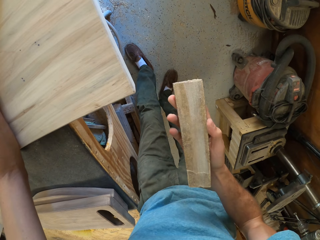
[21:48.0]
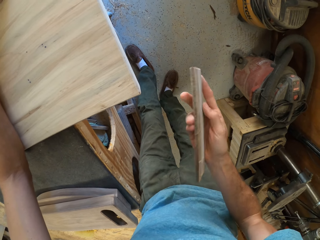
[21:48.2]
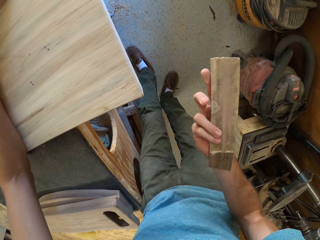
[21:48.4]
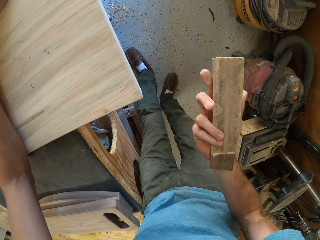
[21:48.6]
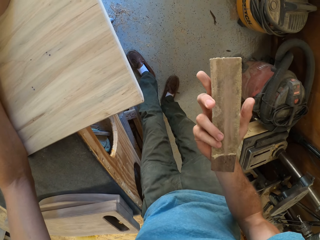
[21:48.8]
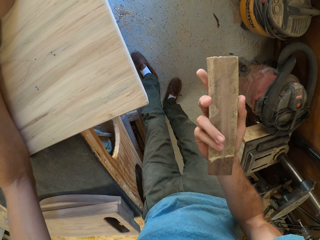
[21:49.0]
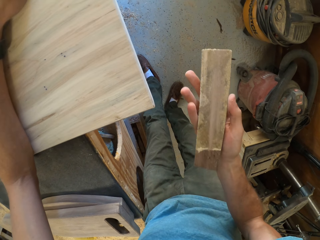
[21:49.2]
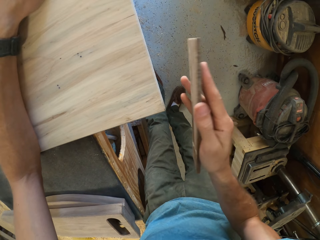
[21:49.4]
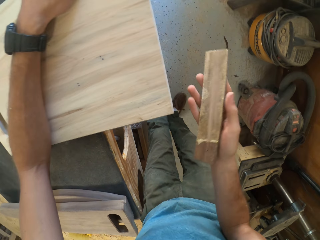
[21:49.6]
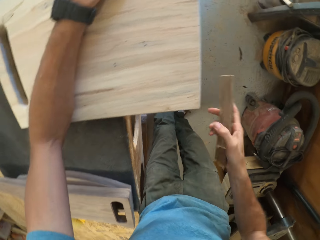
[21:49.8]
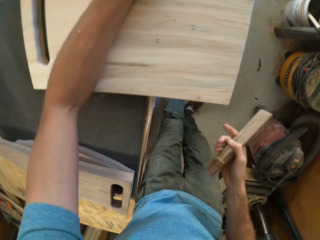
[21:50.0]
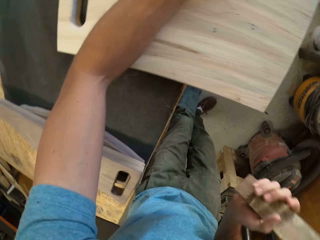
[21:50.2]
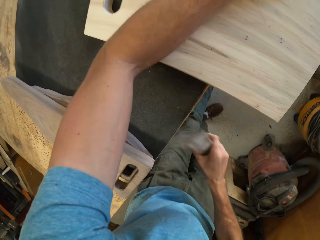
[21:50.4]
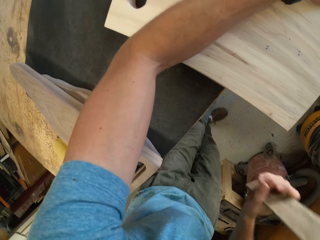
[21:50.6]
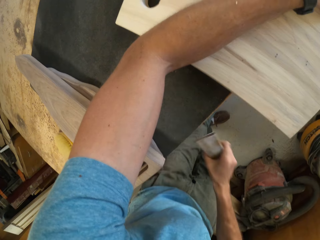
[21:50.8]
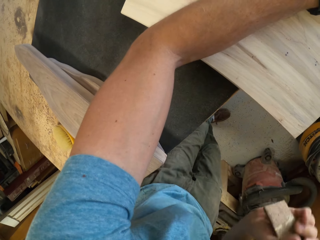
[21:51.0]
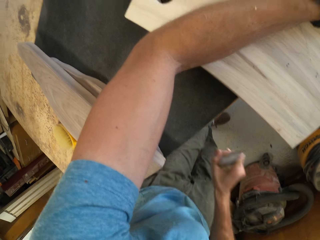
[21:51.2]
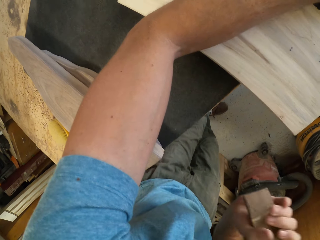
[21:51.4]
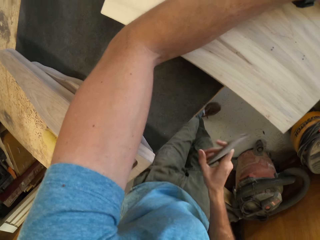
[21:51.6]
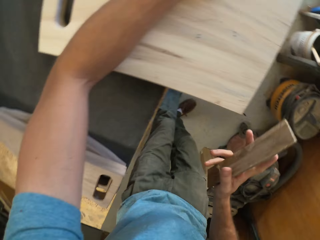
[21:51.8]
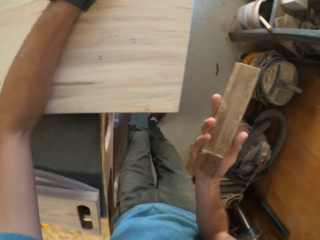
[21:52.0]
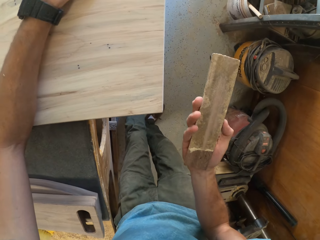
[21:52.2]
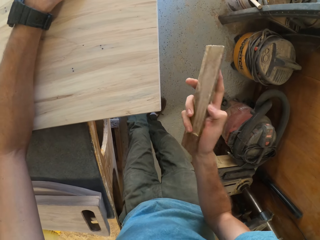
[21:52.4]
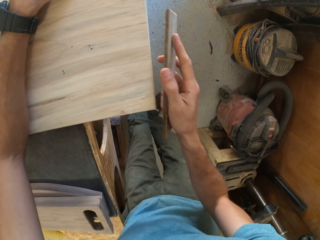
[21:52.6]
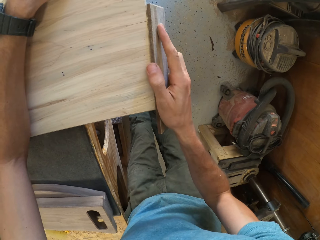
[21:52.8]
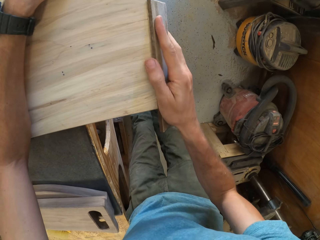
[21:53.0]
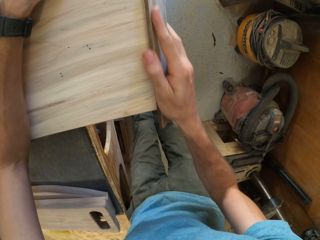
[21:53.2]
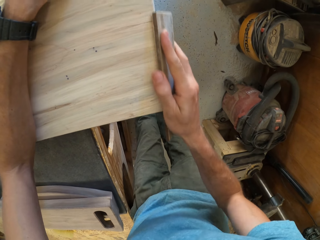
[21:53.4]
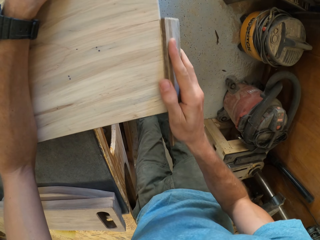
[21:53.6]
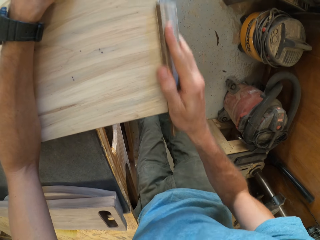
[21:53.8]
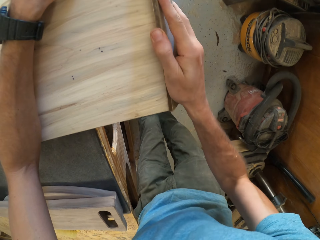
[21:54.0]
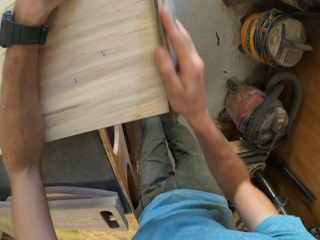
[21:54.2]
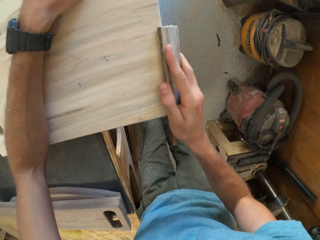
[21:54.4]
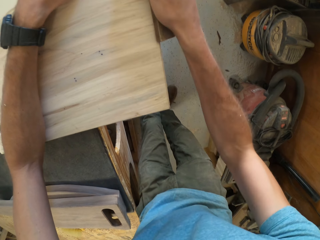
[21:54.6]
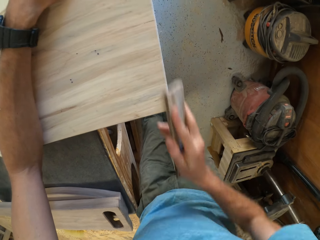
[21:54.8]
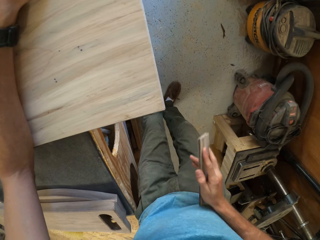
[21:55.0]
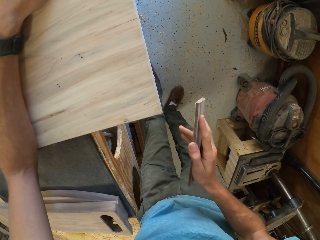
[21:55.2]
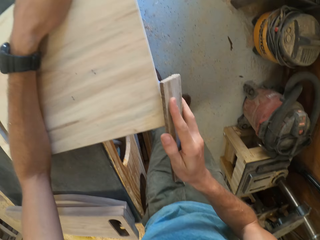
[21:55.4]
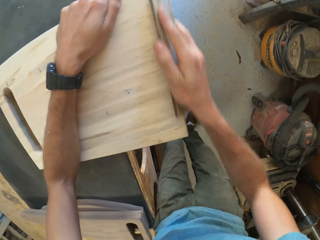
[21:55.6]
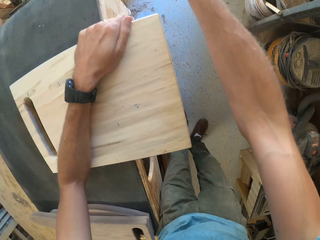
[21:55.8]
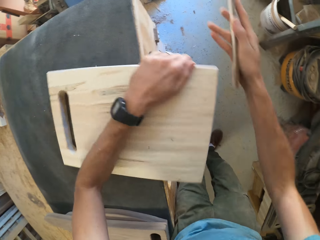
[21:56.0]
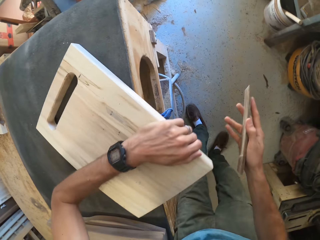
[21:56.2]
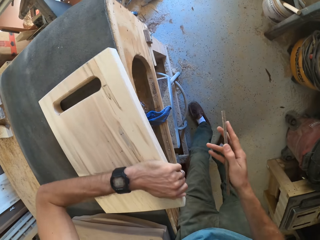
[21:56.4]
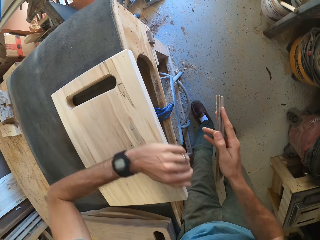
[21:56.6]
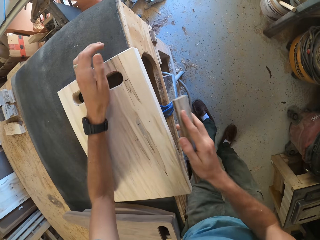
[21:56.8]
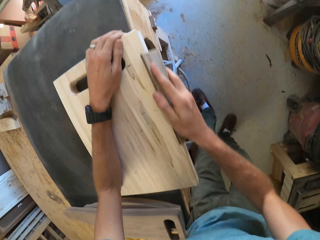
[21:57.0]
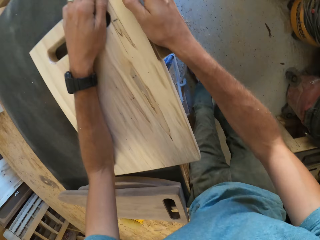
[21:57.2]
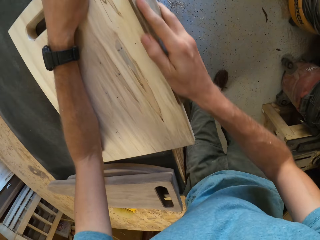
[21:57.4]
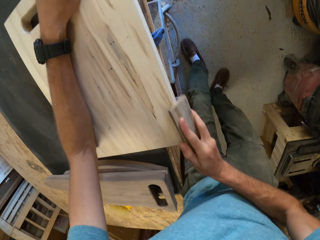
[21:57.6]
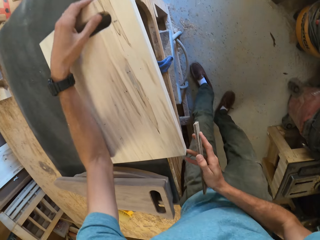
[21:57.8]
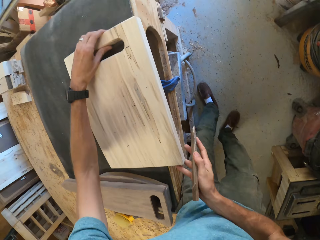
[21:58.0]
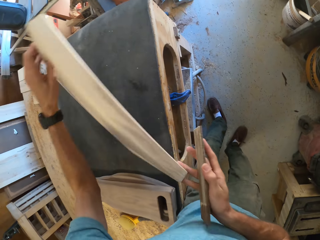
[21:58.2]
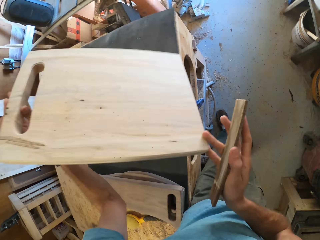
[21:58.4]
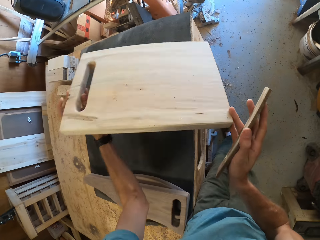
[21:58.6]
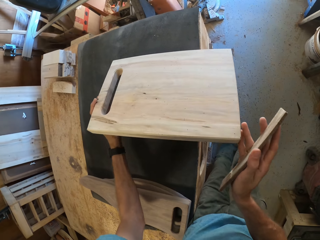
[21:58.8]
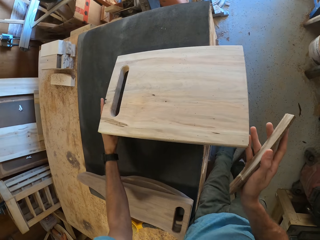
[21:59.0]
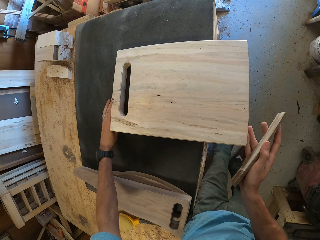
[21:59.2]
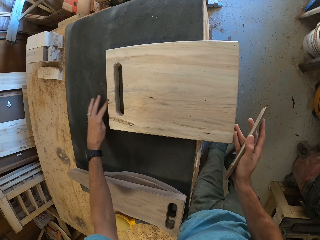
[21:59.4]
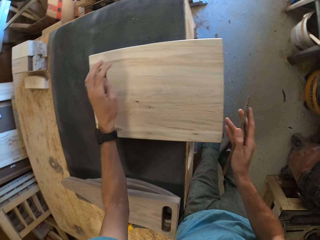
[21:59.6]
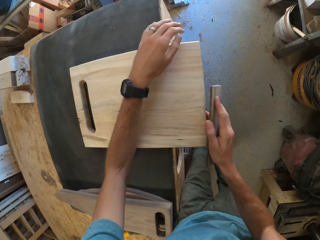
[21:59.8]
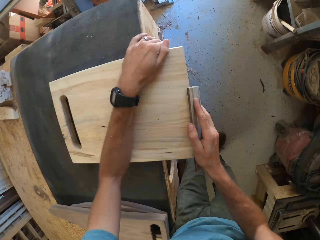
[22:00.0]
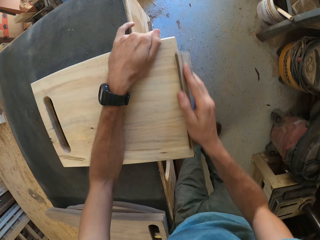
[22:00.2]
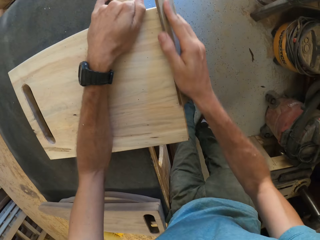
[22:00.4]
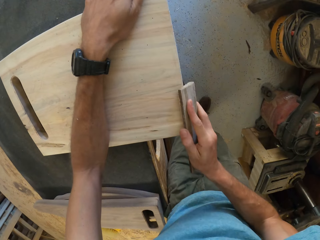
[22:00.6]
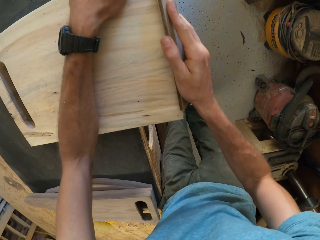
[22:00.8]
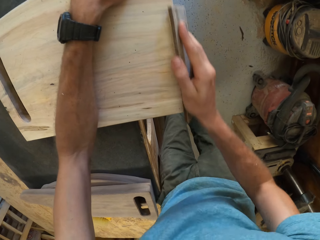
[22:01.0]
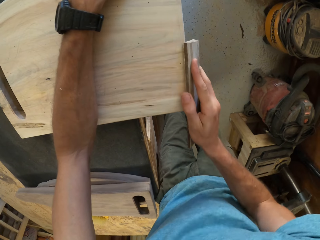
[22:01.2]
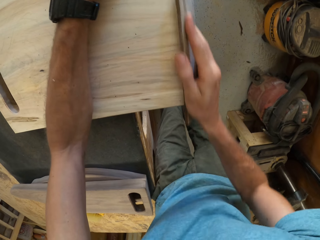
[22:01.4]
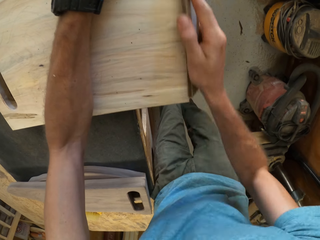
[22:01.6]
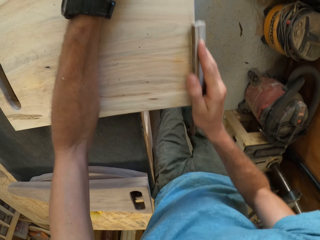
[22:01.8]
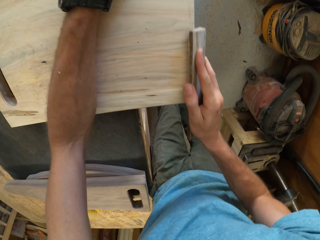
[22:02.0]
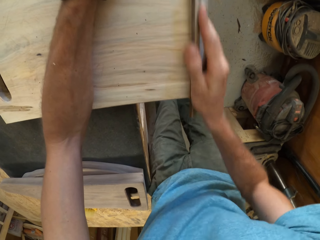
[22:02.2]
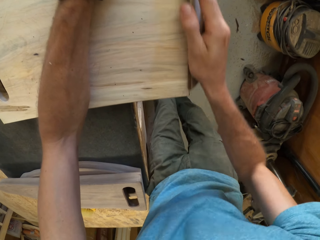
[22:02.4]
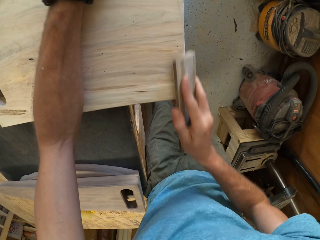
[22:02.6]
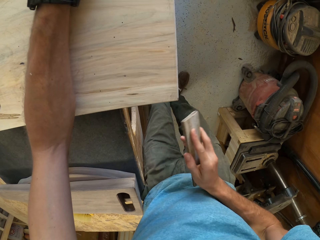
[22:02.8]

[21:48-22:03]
The camera wearer hits the wooden sandpaper on the table with his right hand. He smoothens the edges of the second piece of wood with the wooden sandpaper in his right hand. He turns the piece of wood. He smoothens the piece of wood with the sandpaper. He turns over the second piece of wood with his left hand. He smoothens the edges of the second piece of wood with the wooden sandpaper in his right hand.

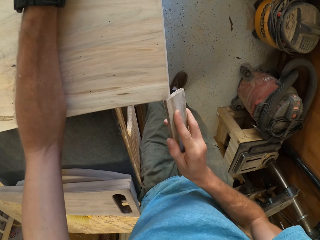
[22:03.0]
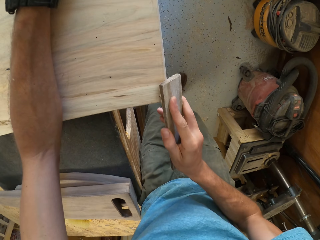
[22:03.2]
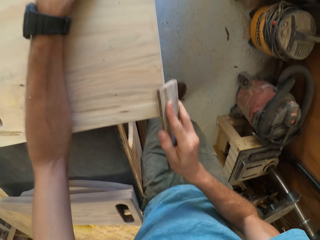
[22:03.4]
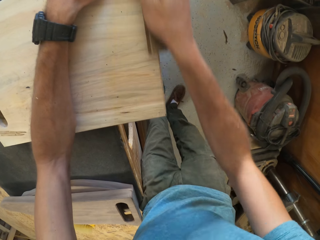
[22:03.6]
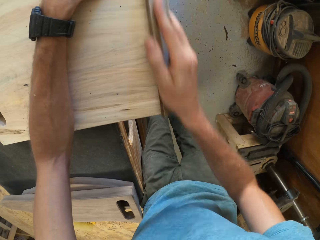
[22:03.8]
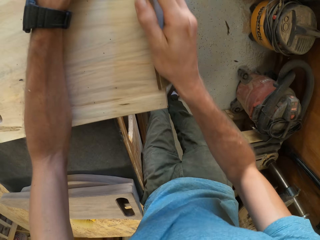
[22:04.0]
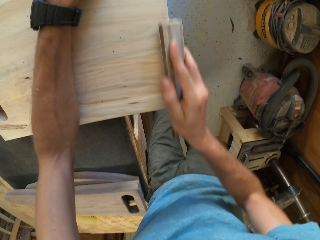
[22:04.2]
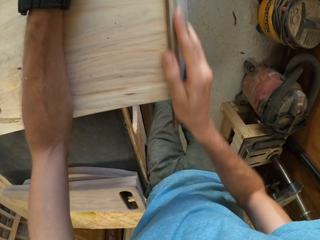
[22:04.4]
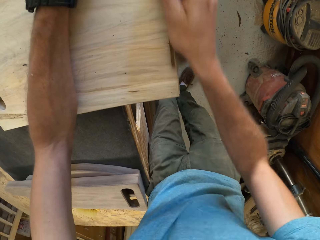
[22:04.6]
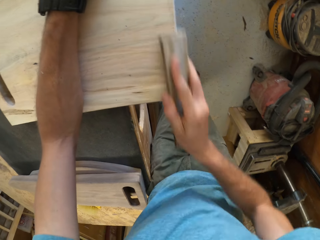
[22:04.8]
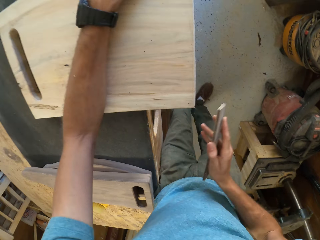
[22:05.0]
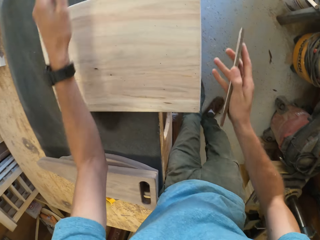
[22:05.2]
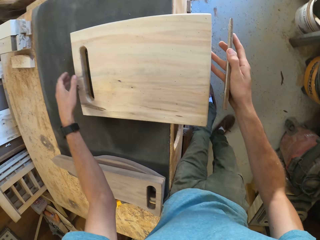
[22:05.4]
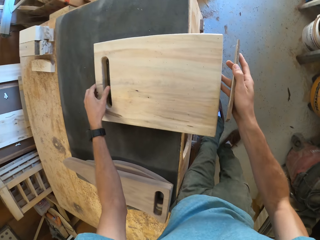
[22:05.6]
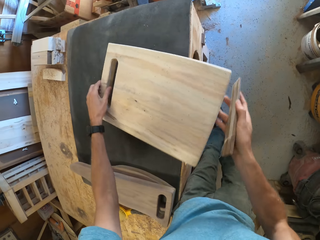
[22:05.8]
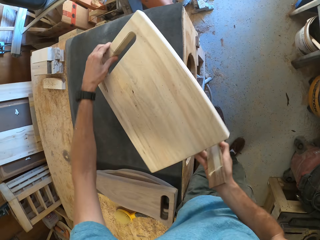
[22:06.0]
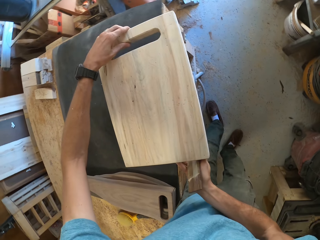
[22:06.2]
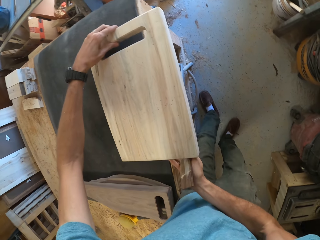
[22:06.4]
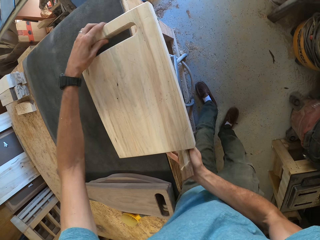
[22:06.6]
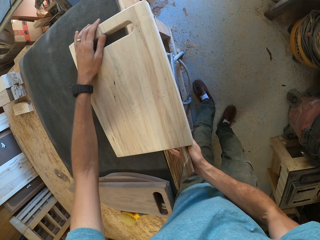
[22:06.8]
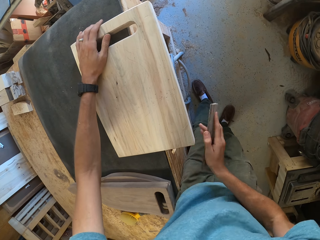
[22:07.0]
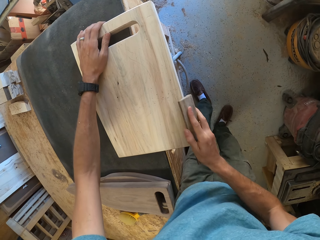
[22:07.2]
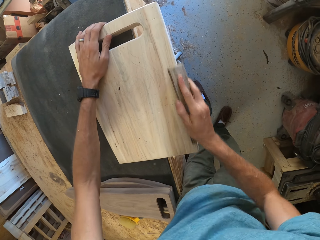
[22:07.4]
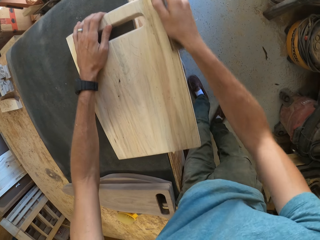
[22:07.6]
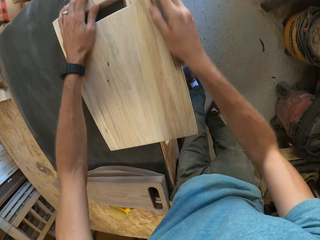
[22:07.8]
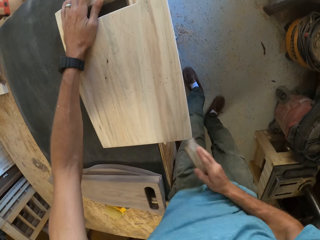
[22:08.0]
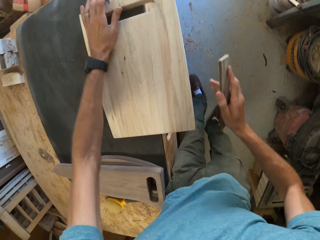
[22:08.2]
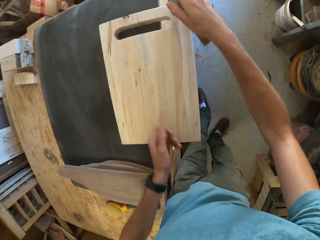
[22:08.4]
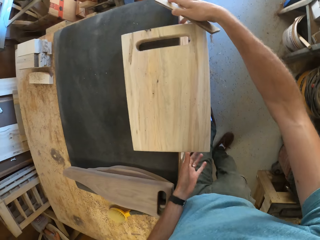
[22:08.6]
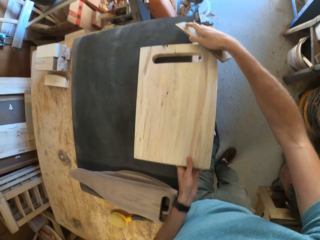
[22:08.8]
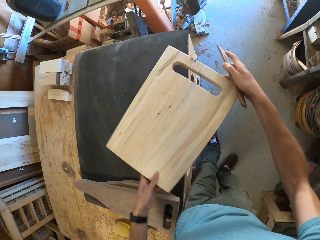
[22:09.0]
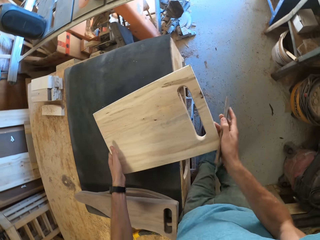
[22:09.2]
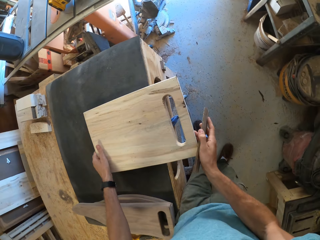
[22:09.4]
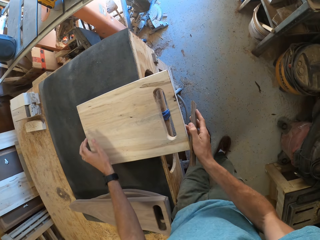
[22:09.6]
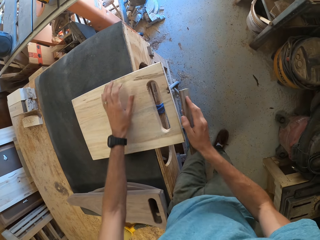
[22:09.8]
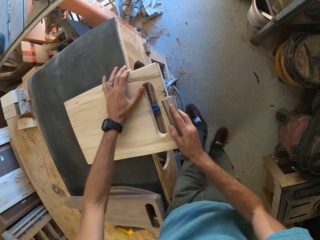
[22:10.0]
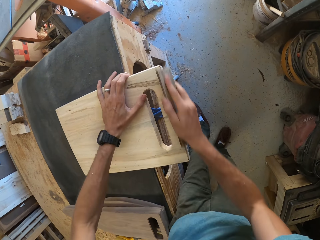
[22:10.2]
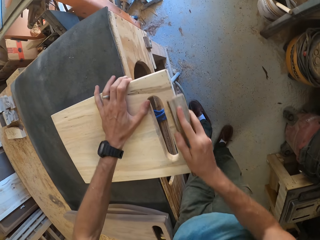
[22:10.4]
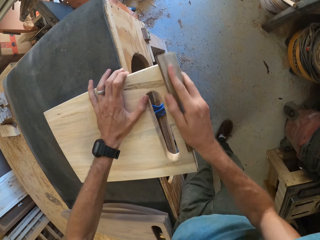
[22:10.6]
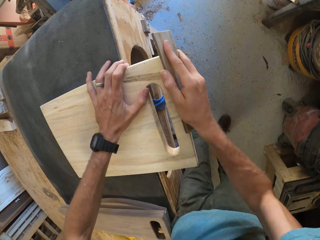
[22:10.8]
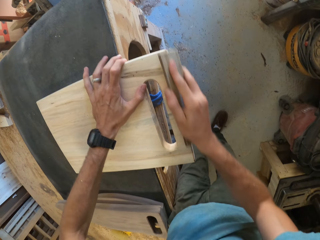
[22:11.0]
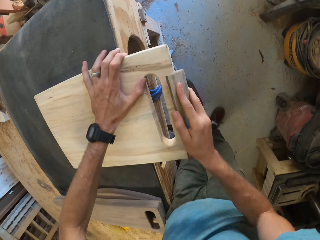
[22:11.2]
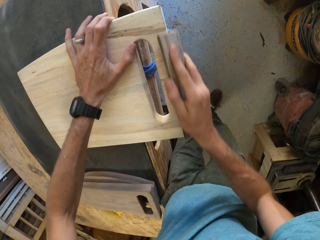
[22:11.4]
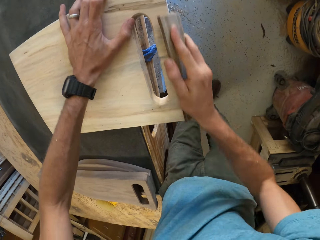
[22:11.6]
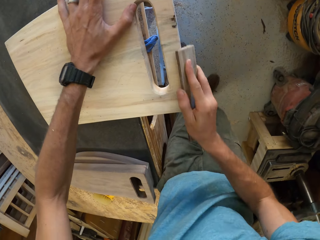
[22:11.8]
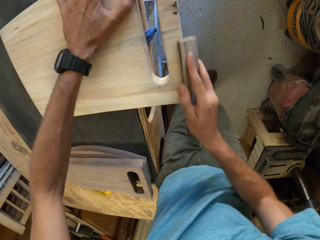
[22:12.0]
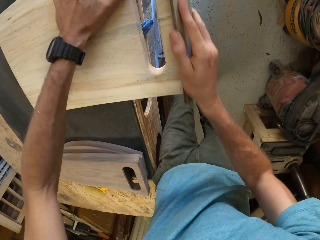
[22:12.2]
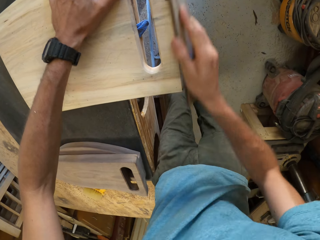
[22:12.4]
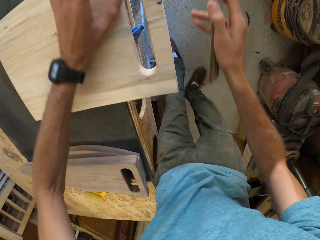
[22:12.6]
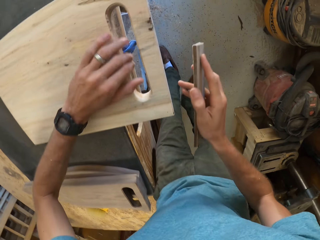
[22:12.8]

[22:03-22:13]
The camera wearer turns the piece of wood. They smoothen the piece of wood with sandpaper. They turn the piece of wood. They smoothen the piece of wood with the sandpaper.
